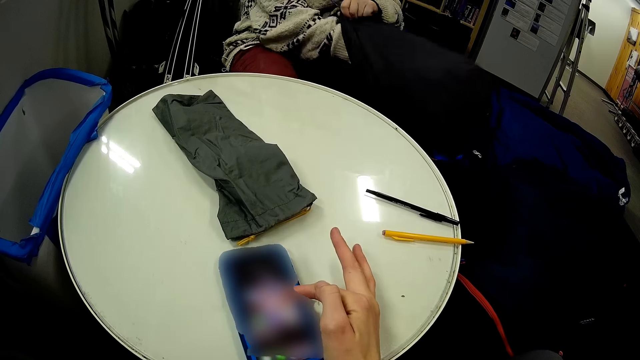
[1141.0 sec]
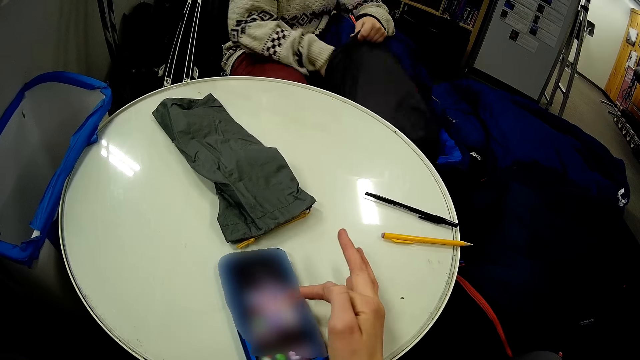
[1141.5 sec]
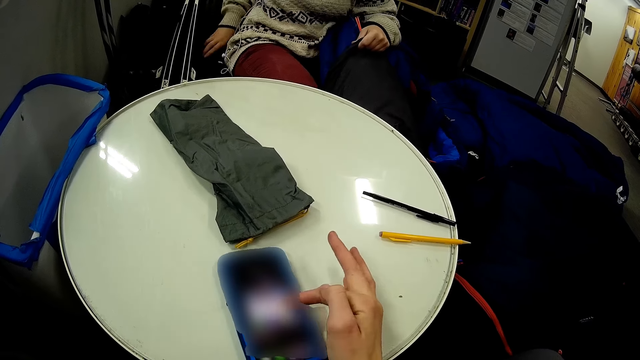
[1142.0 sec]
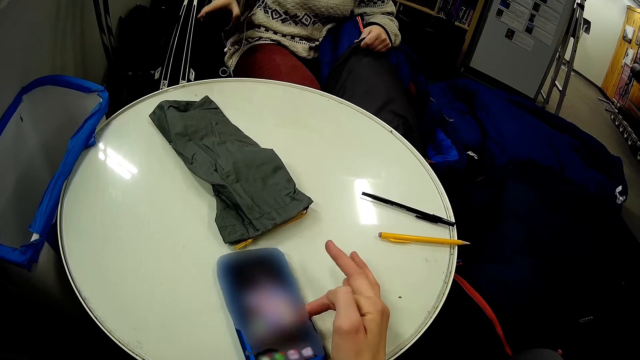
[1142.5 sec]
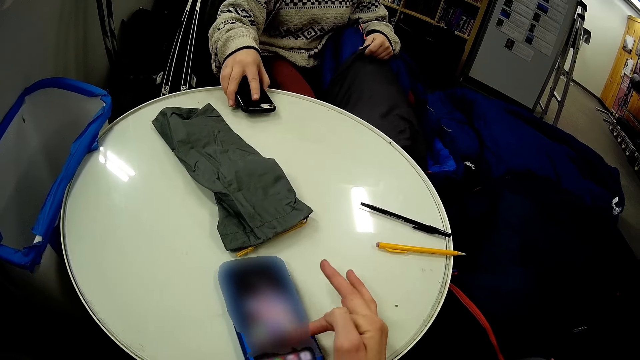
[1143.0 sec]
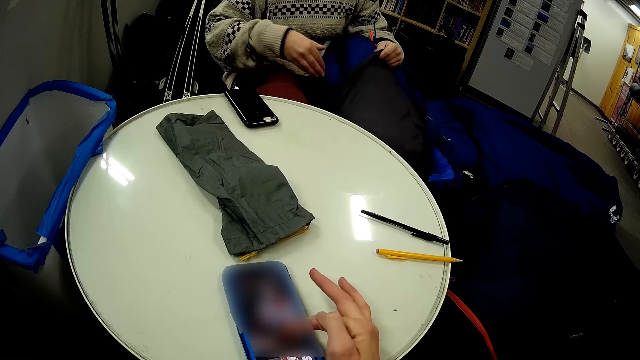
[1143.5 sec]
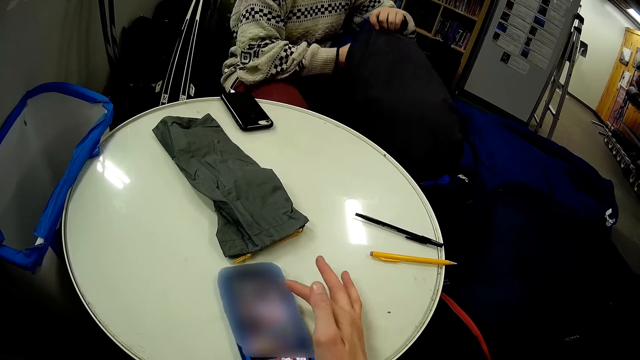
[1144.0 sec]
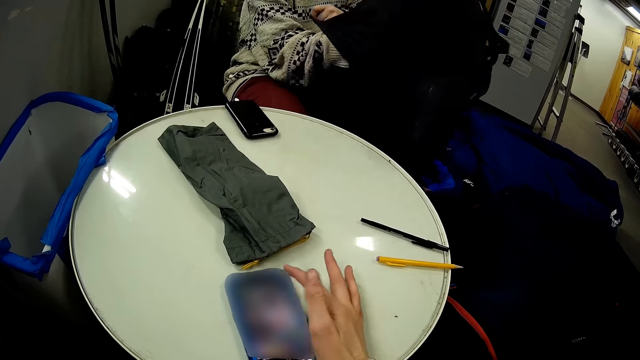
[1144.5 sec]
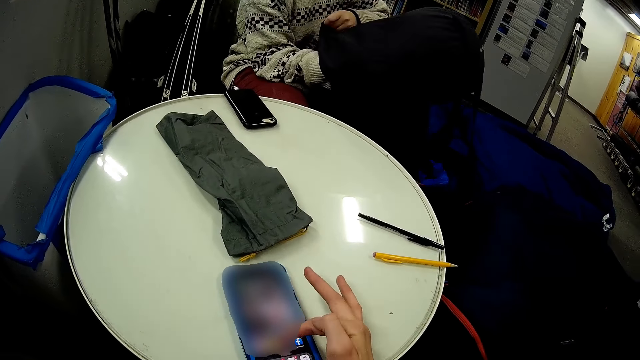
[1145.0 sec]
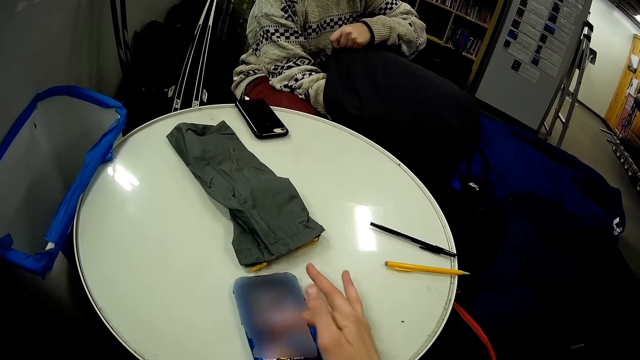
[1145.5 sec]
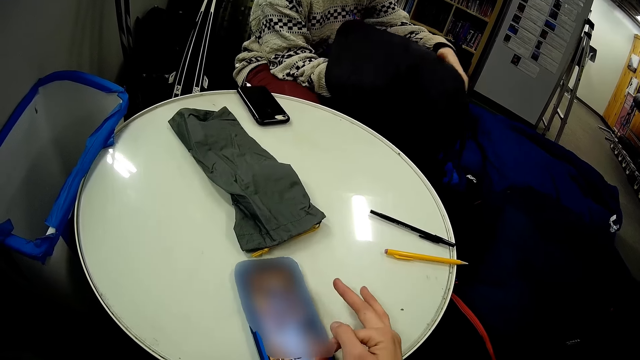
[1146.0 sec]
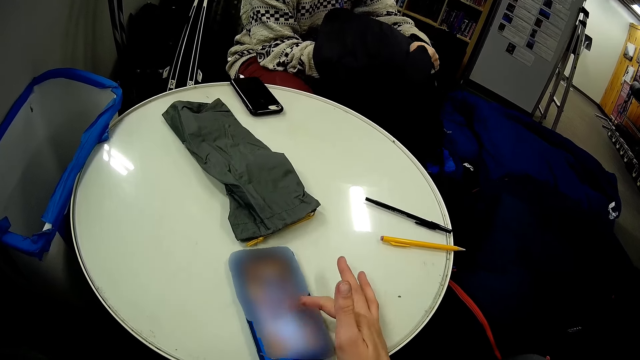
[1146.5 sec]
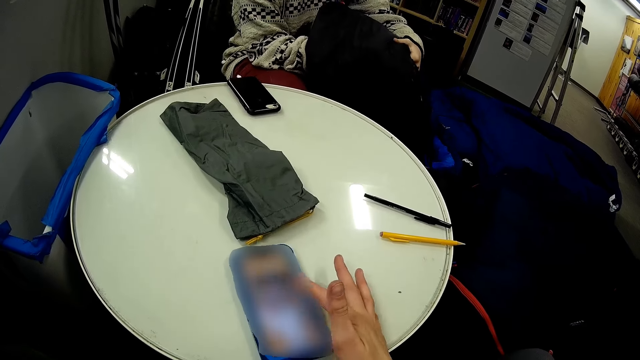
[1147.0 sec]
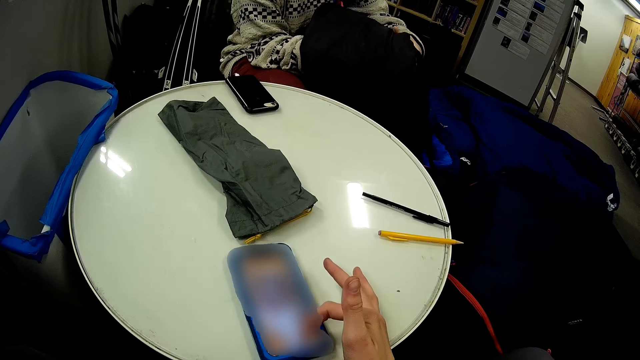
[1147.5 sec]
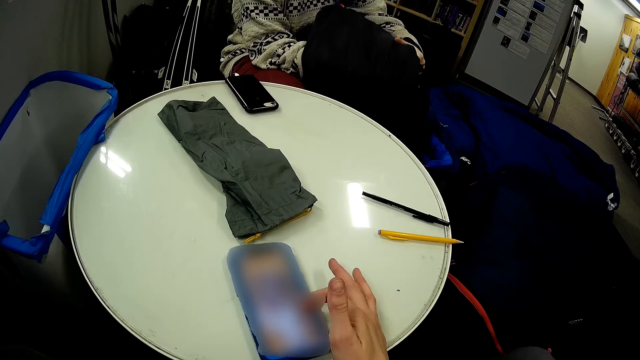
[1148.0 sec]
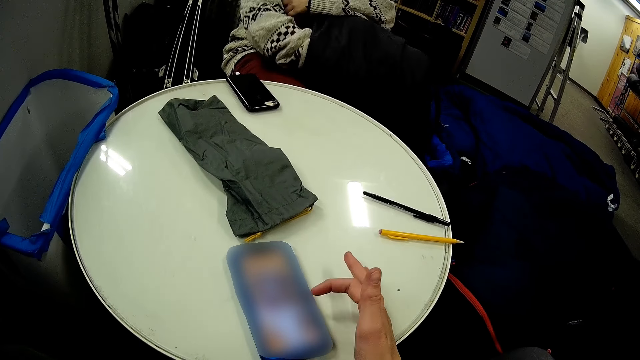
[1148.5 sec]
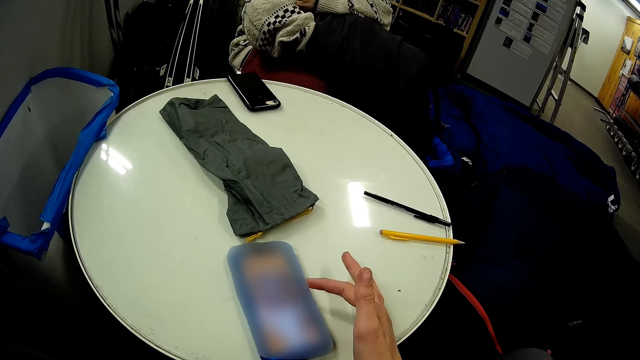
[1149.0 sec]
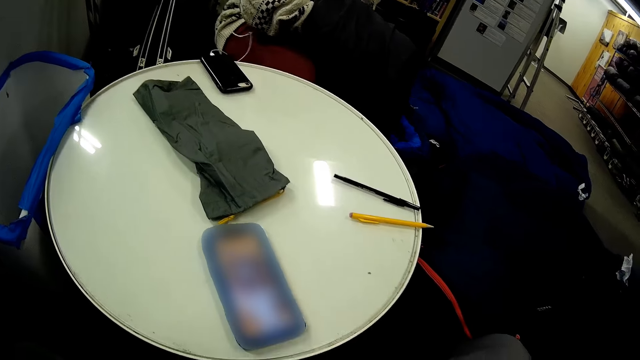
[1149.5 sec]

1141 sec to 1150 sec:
A woman puts the phone on the table. The camera wearer touches the phone. The woman puts the jacket in the bag.

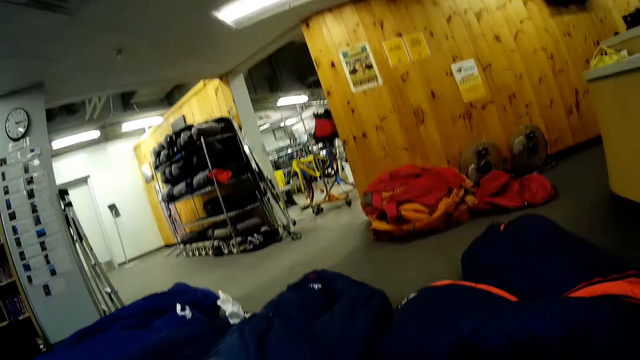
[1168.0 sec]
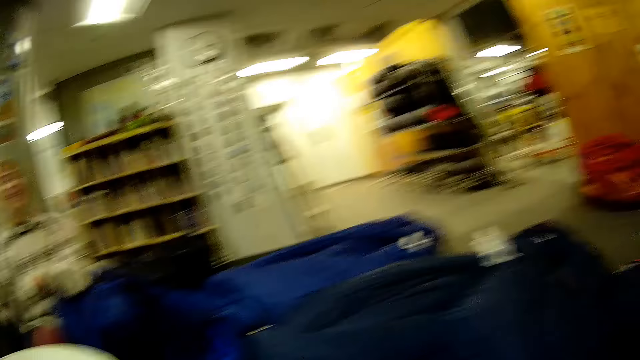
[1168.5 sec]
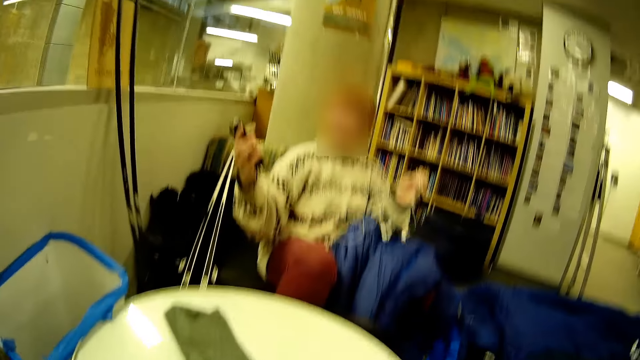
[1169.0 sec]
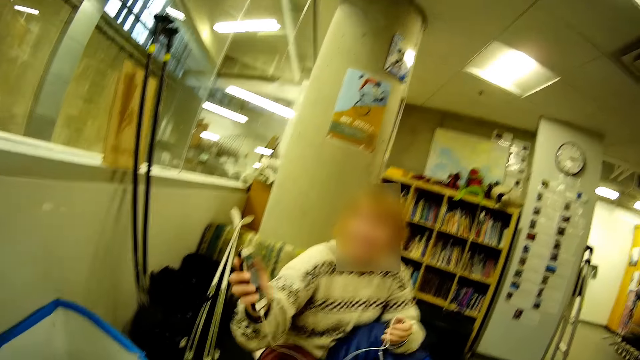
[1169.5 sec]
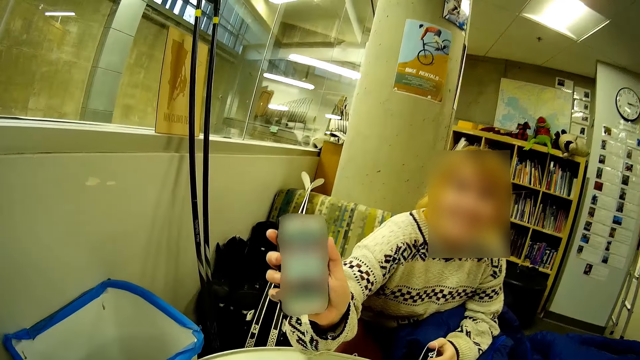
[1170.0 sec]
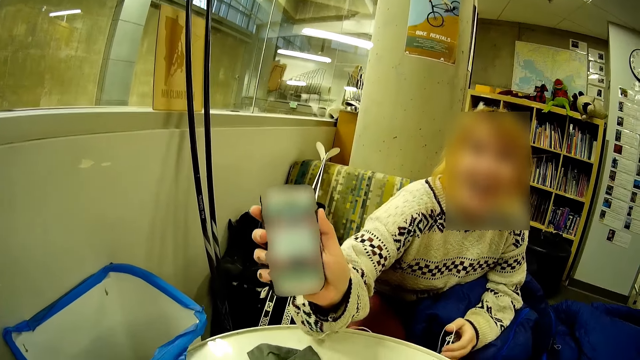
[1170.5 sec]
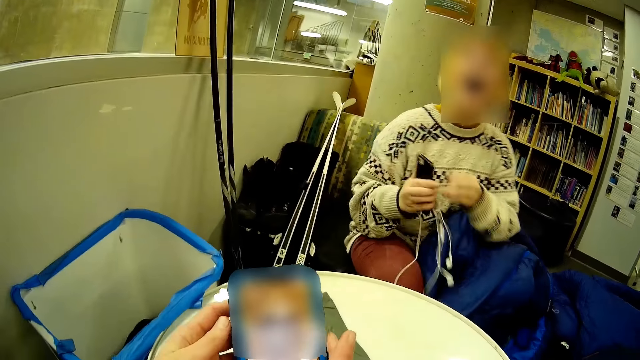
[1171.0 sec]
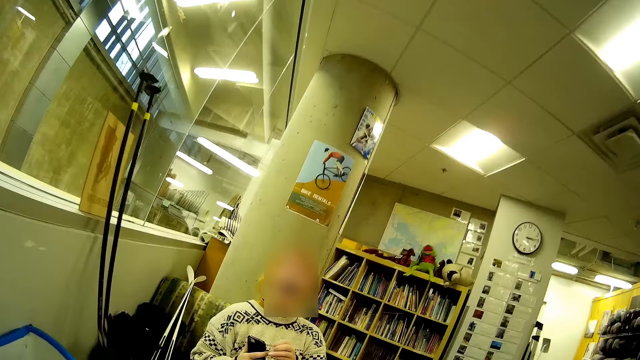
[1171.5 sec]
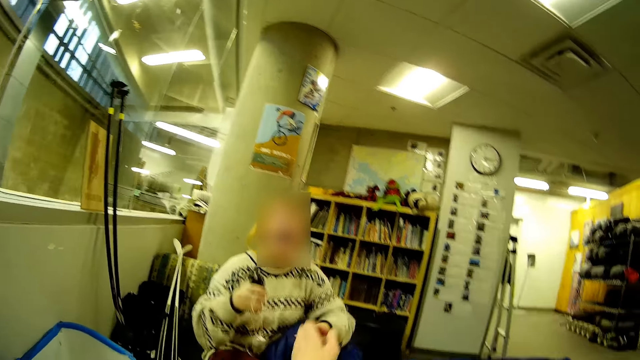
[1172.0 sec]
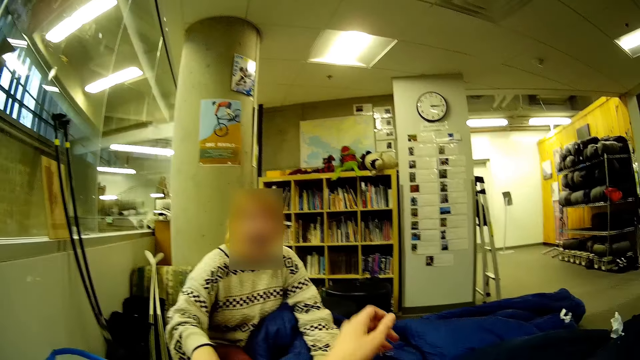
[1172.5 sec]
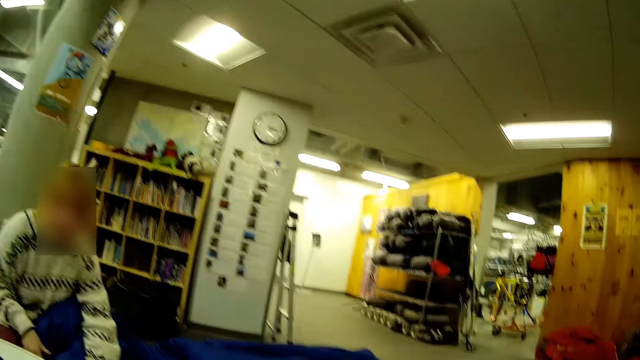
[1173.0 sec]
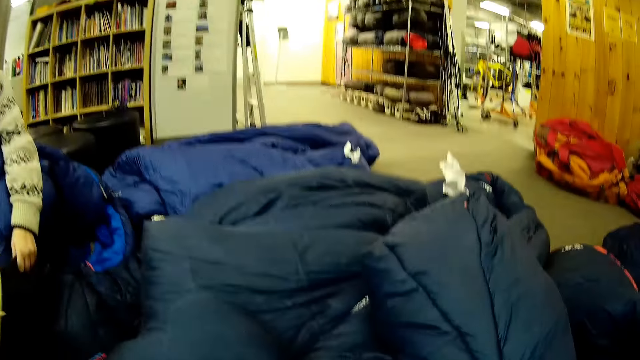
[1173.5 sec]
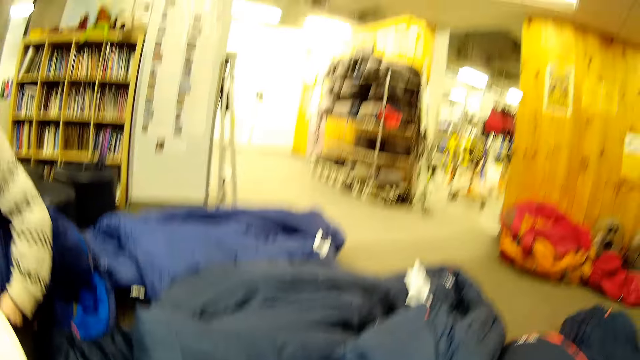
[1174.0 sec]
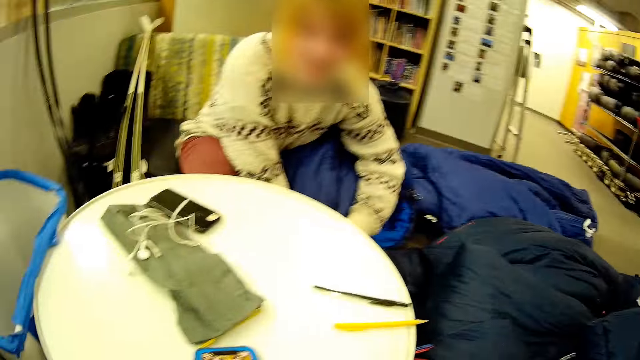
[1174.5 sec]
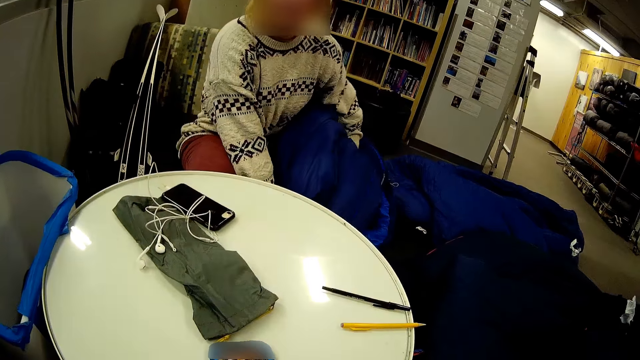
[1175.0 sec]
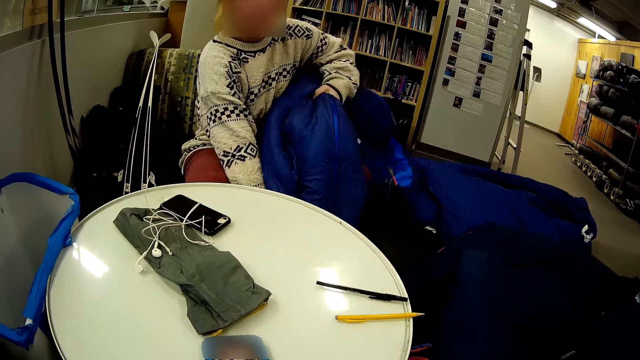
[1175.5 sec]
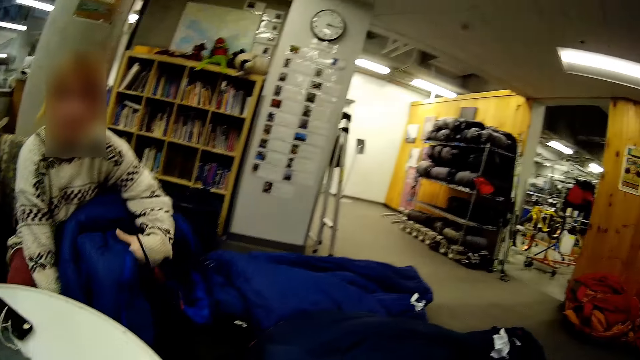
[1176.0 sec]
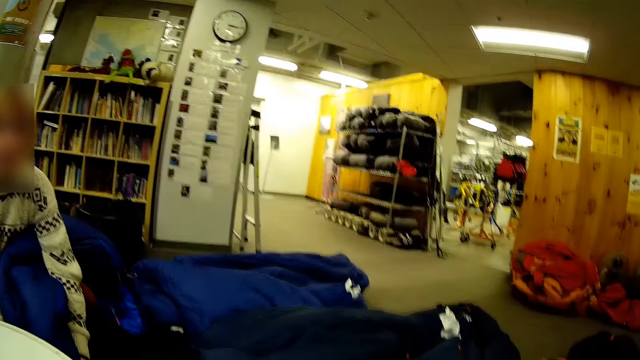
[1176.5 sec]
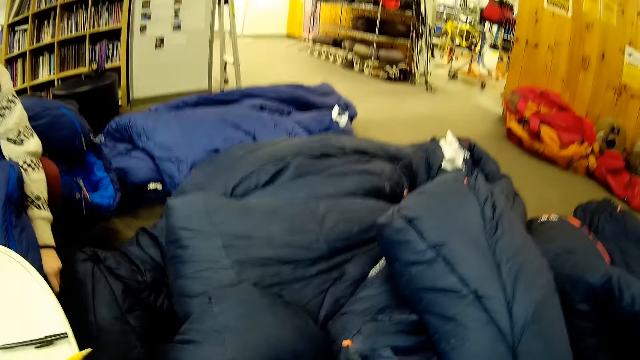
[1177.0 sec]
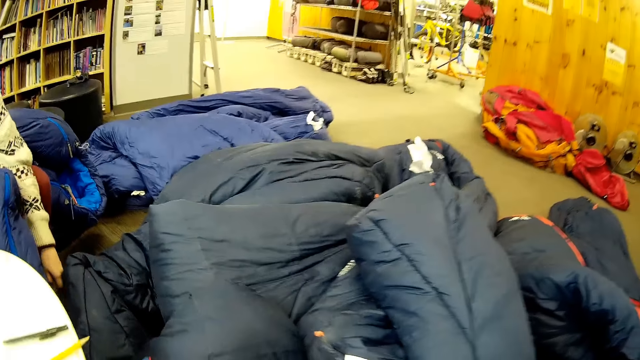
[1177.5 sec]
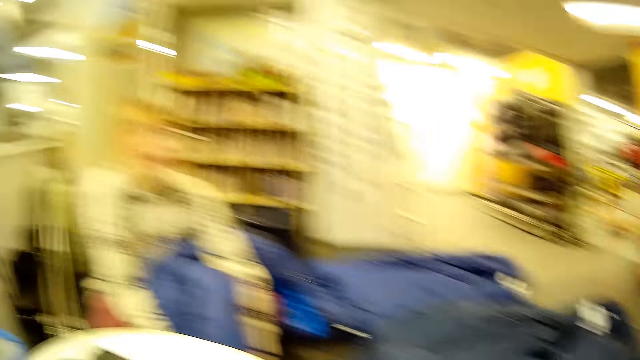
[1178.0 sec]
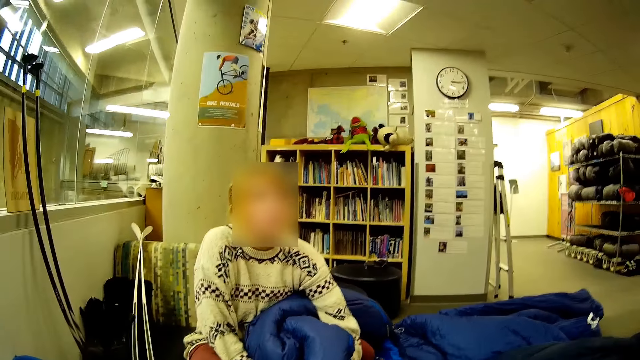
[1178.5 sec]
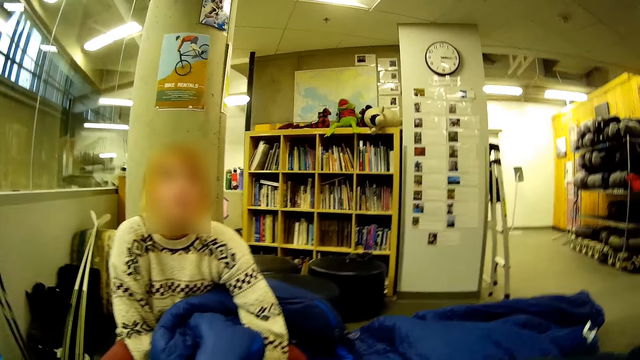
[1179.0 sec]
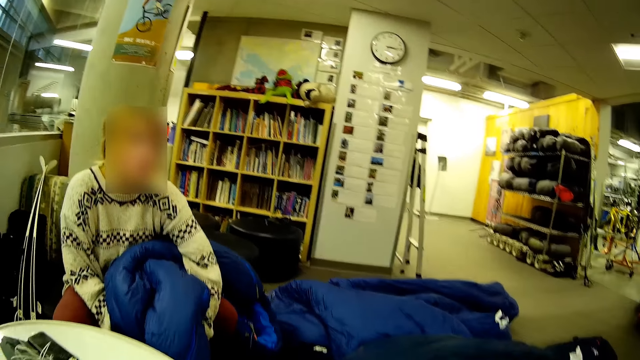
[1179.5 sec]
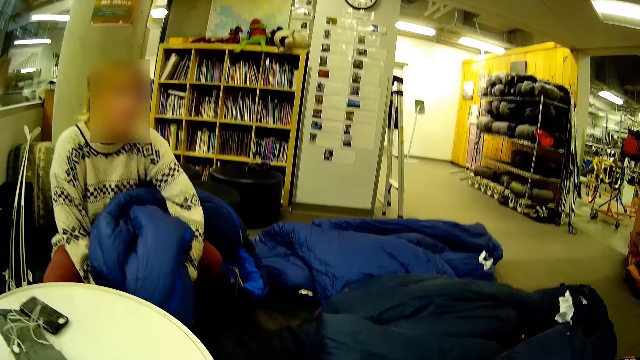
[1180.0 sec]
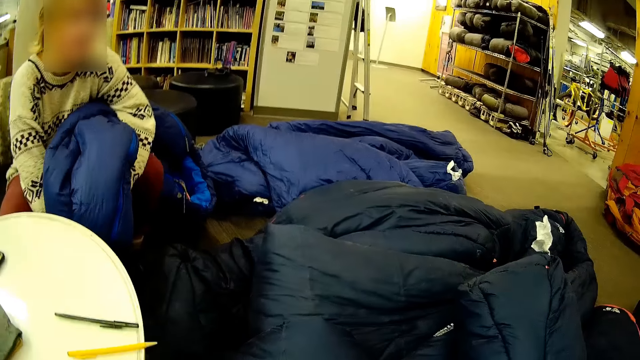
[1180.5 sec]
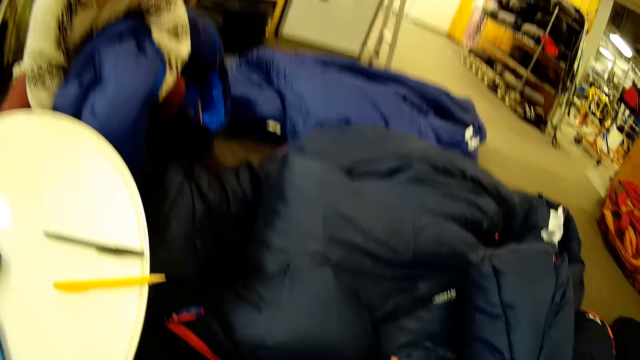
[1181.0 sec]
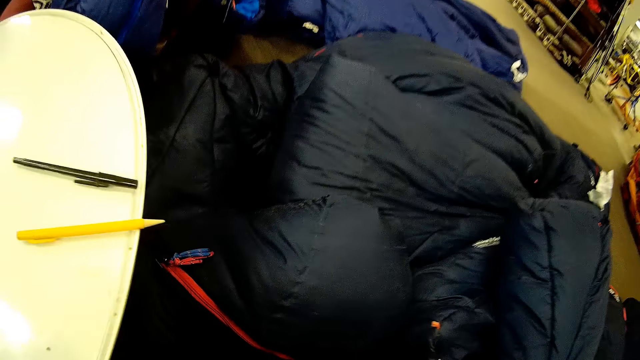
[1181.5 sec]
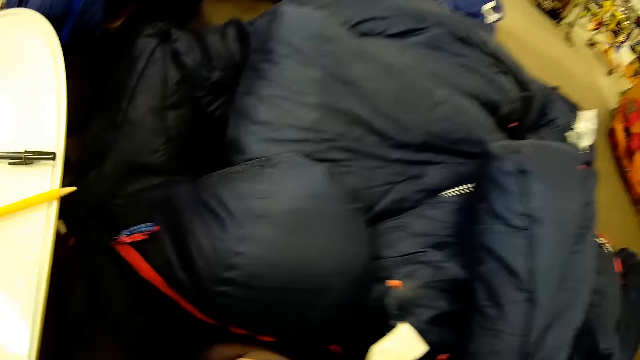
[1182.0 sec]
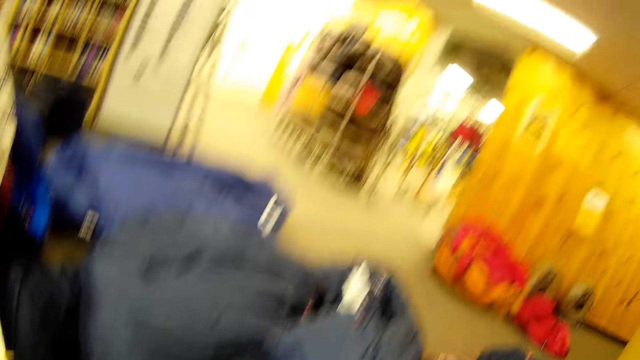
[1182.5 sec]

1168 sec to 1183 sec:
A woman shows the camera wearer her phone.
